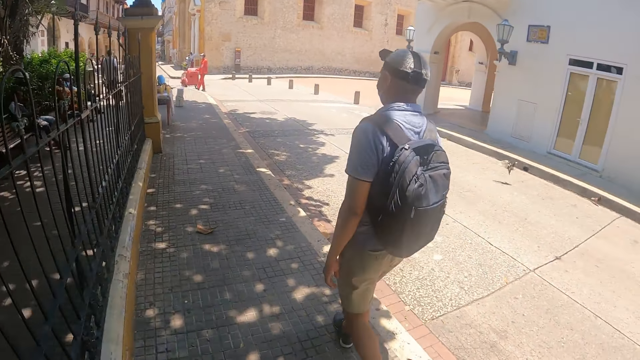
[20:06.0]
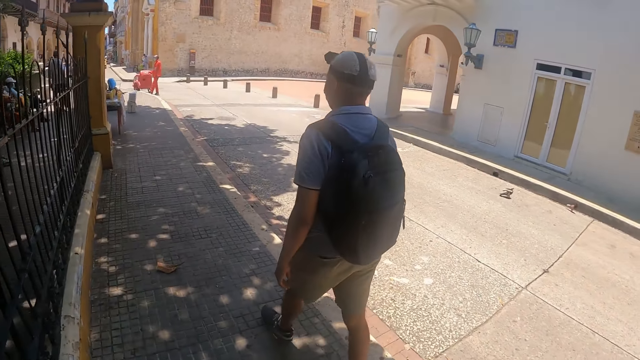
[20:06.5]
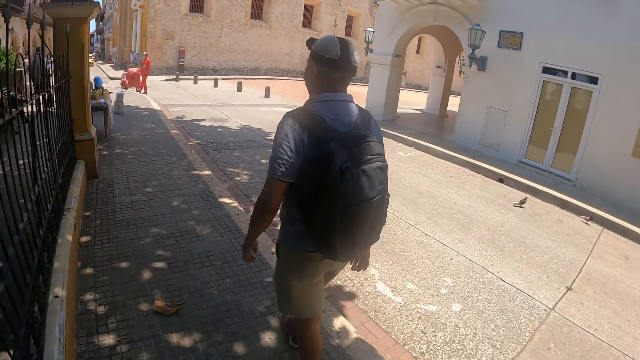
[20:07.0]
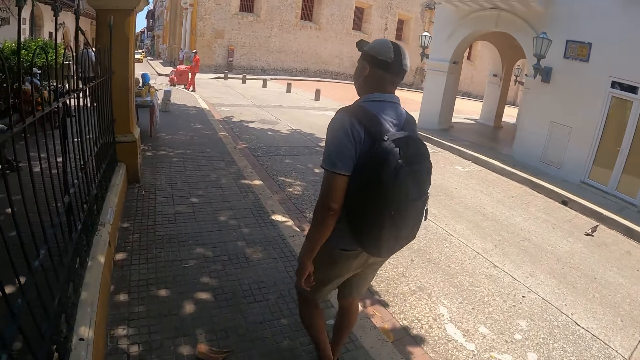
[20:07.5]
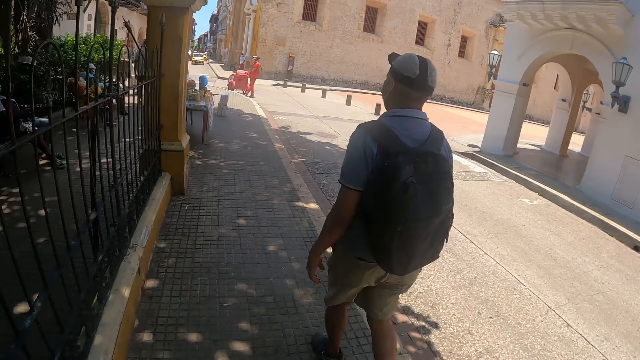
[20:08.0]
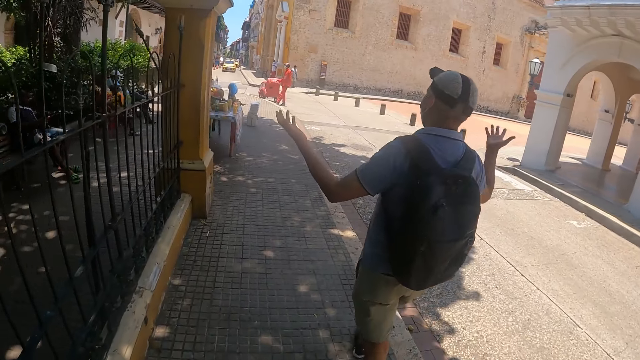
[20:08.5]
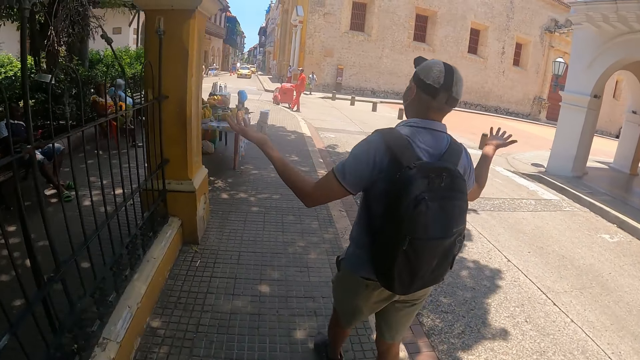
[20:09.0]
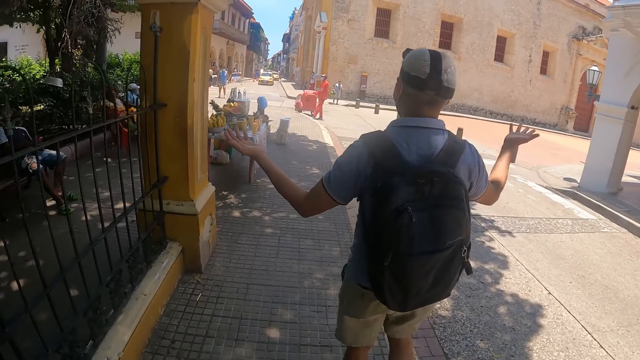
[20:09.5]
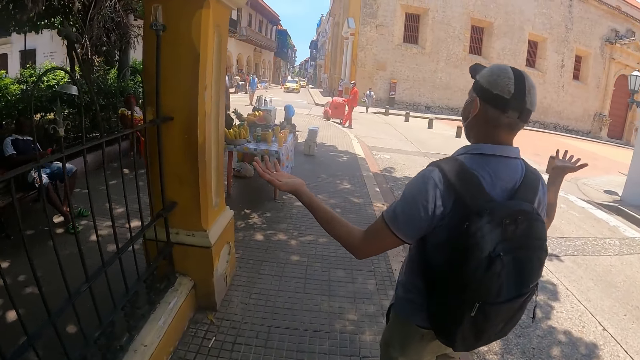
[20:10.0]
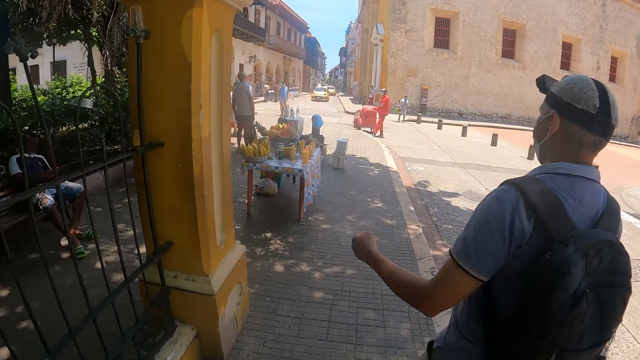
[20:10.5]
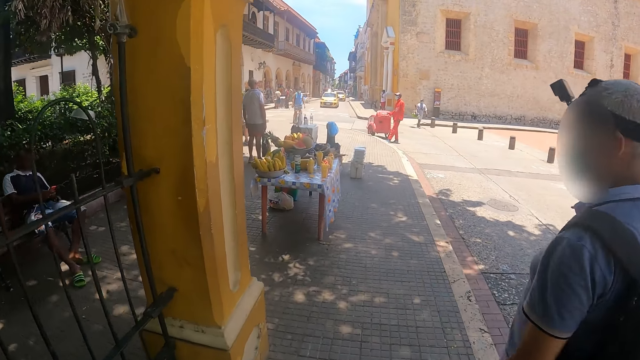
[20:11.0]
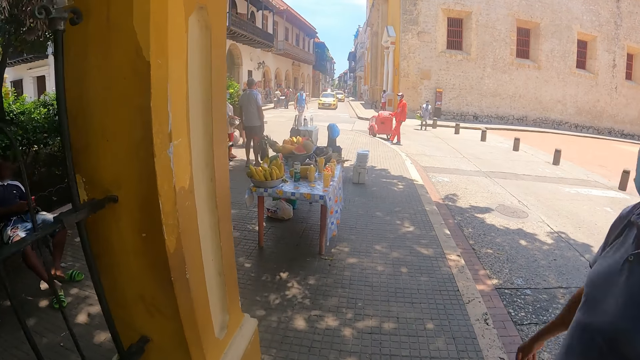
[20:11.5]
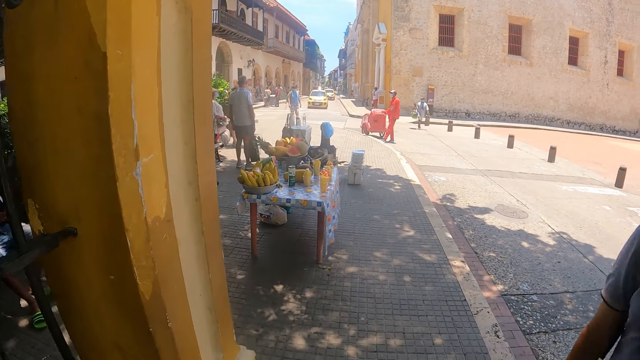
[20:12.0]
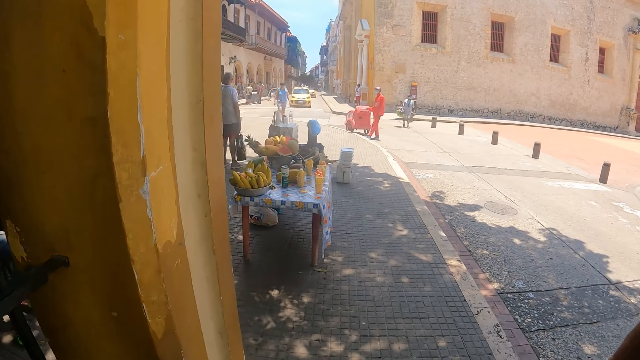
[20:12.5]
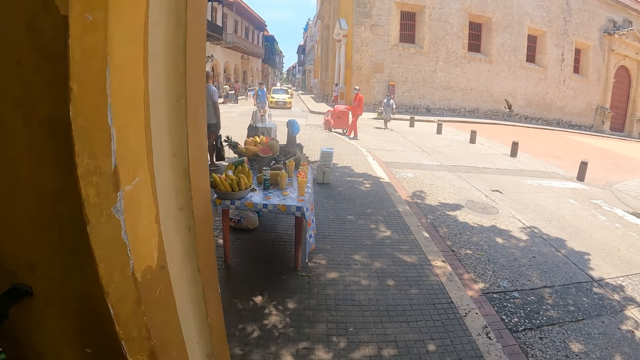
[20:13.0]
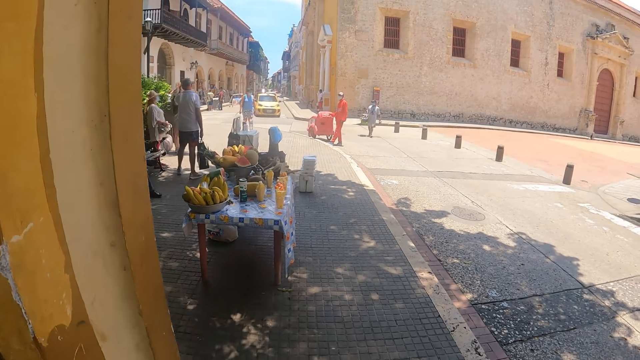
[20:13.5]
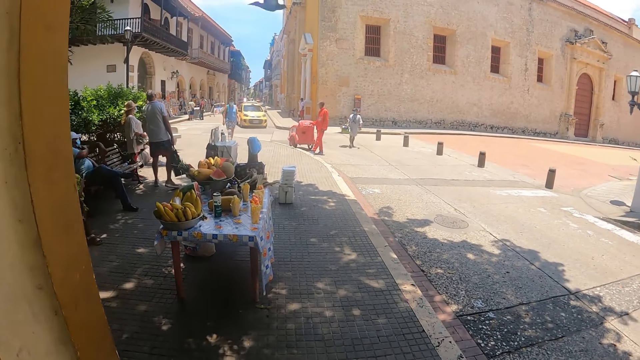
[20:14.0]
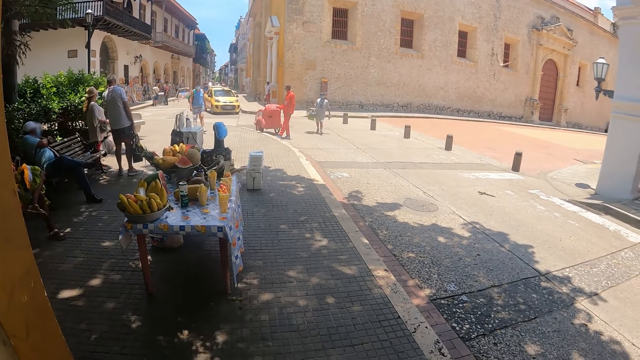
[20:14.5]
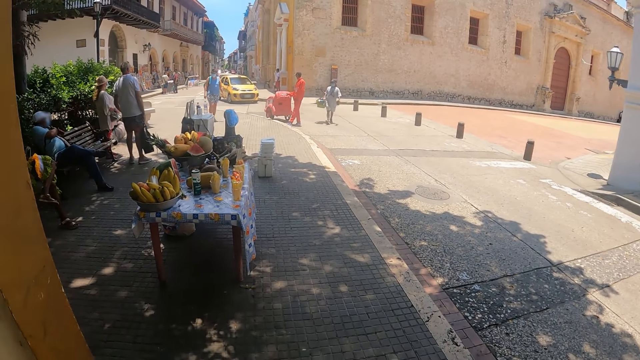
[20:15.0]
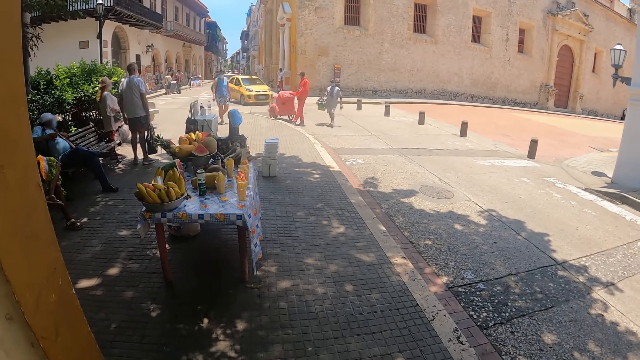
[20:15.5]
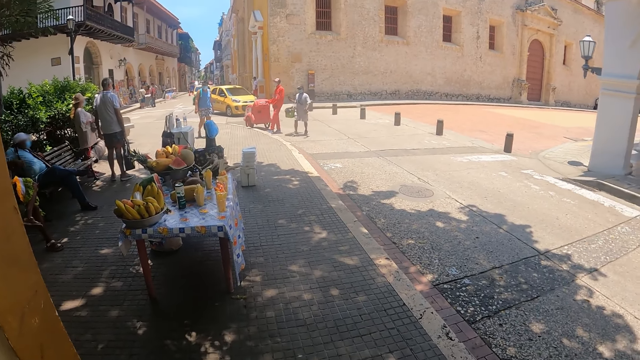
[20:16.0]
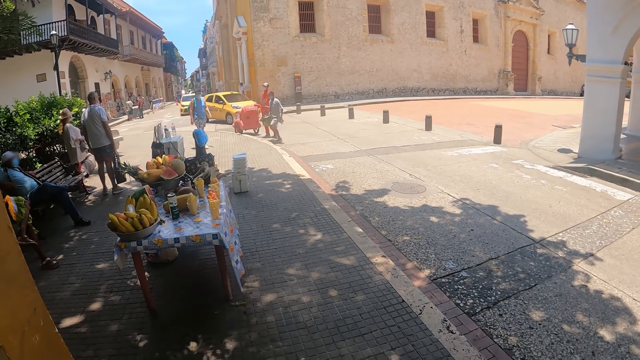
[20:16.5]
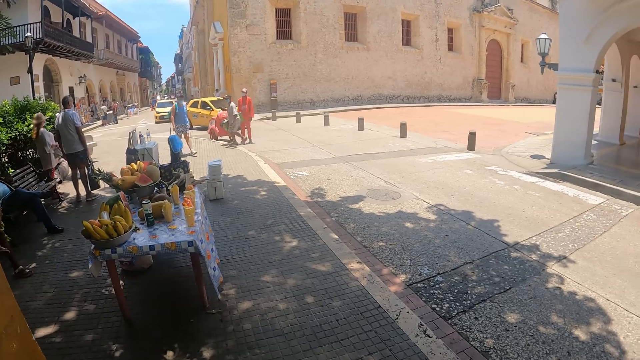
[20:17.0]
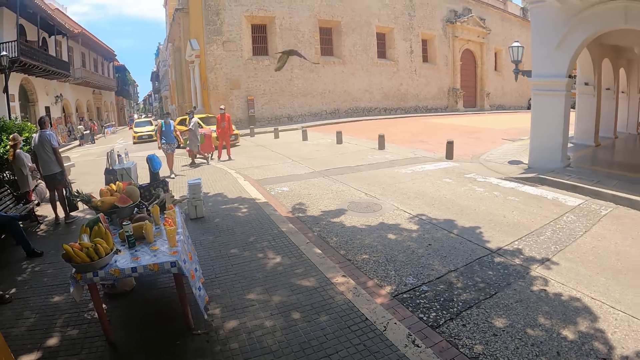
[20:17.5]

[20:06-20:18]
The camera wearer raises the hands. A man talks to the camera wearer. The camera wearer looks around.

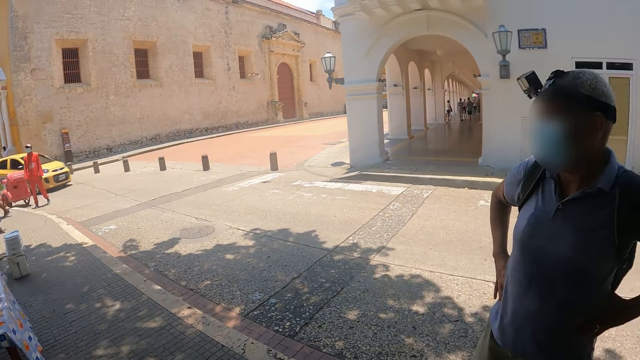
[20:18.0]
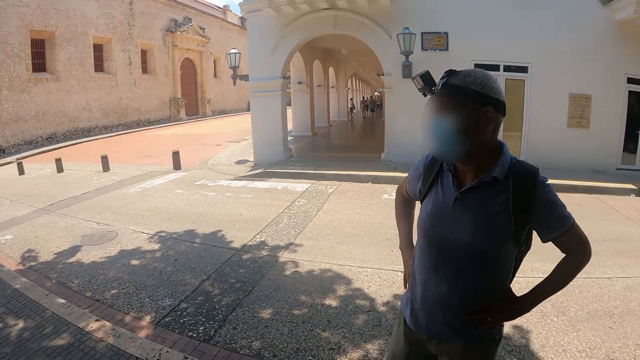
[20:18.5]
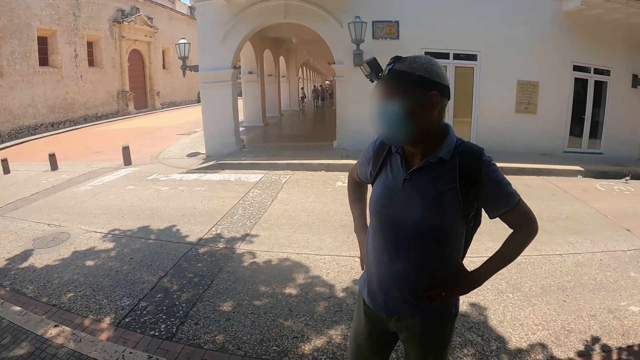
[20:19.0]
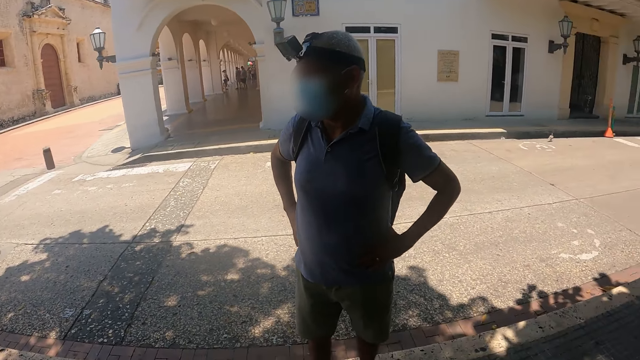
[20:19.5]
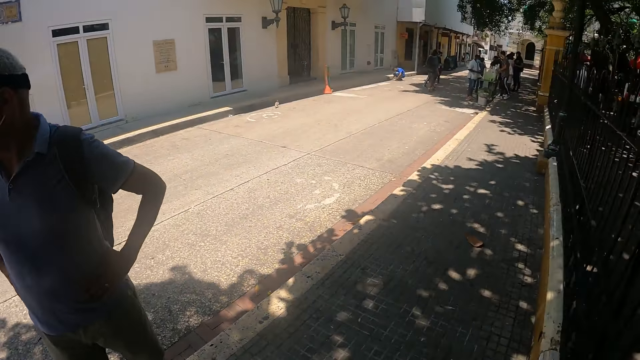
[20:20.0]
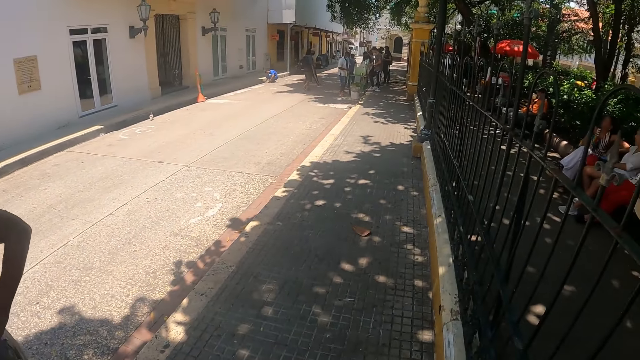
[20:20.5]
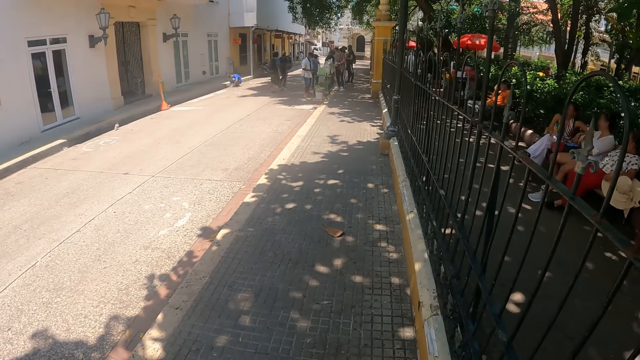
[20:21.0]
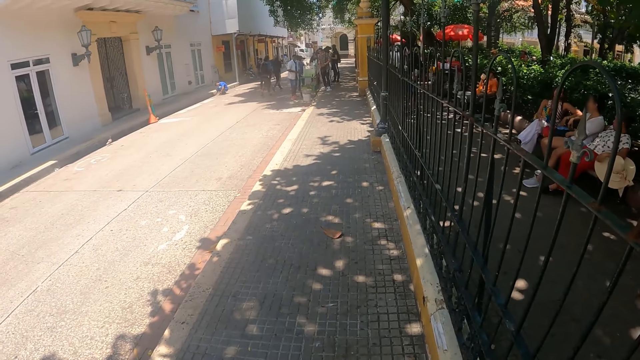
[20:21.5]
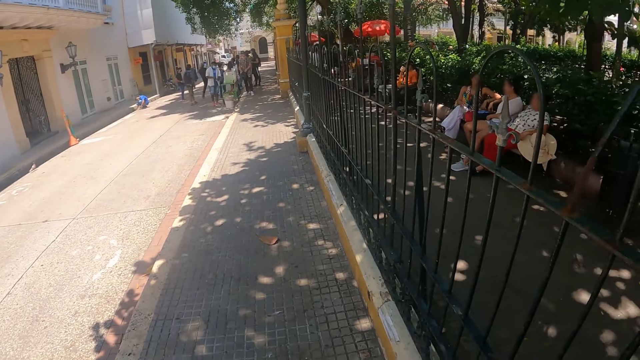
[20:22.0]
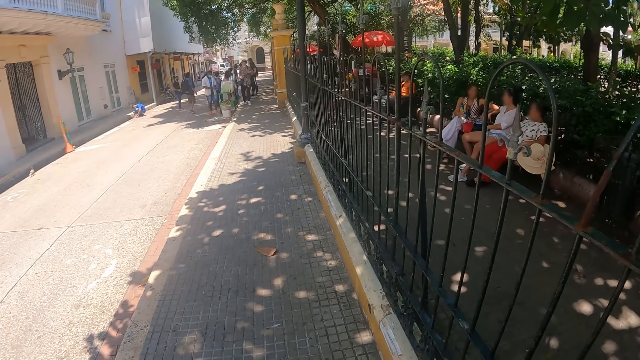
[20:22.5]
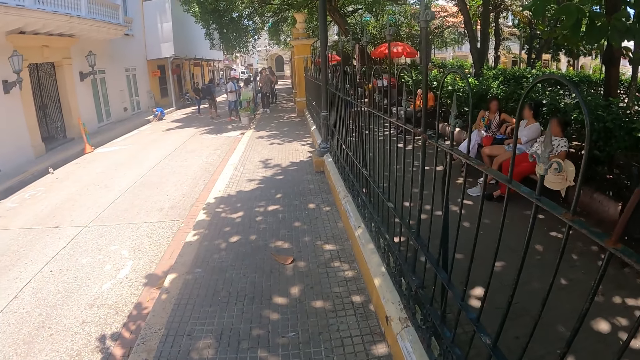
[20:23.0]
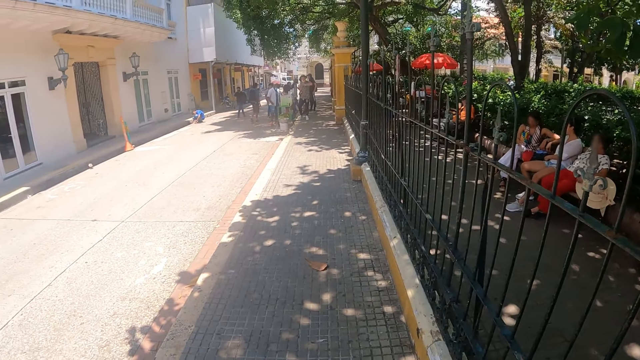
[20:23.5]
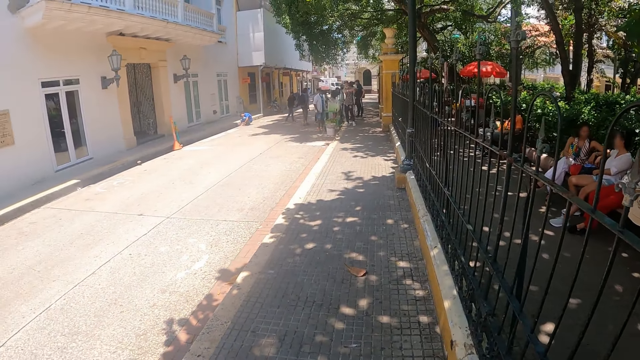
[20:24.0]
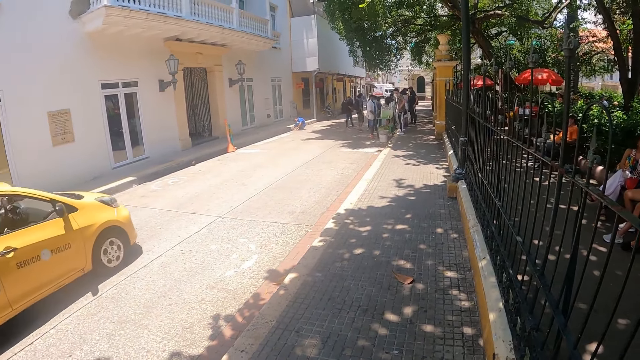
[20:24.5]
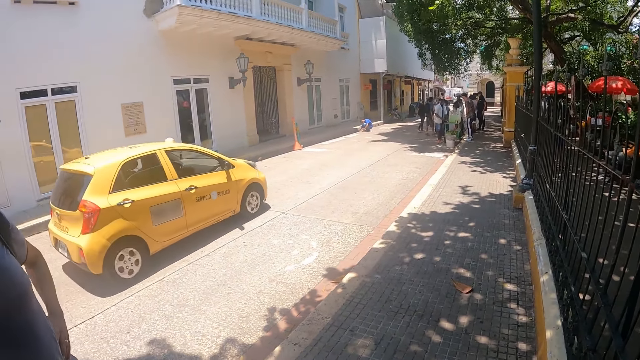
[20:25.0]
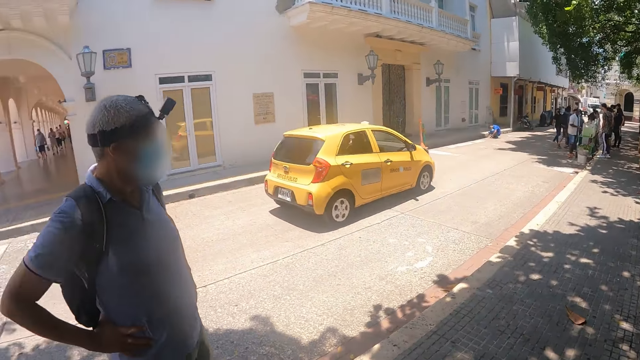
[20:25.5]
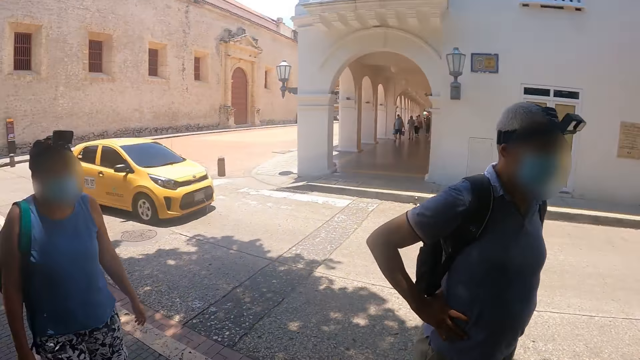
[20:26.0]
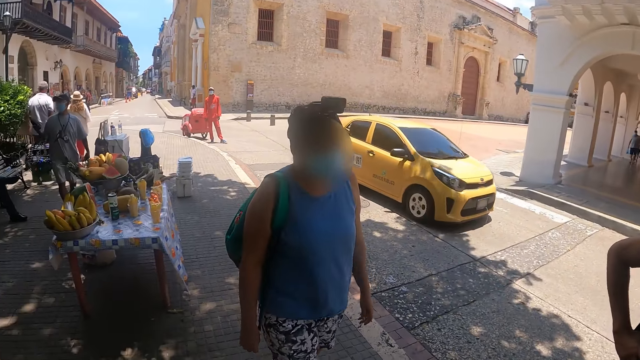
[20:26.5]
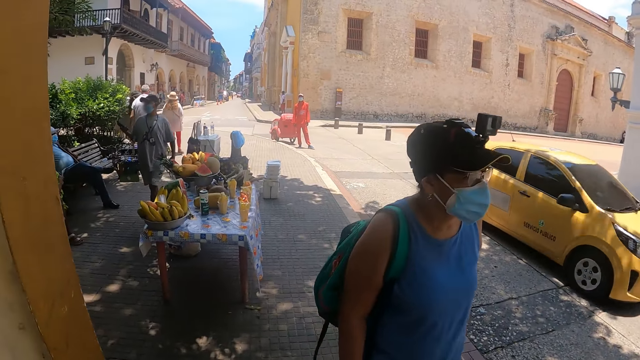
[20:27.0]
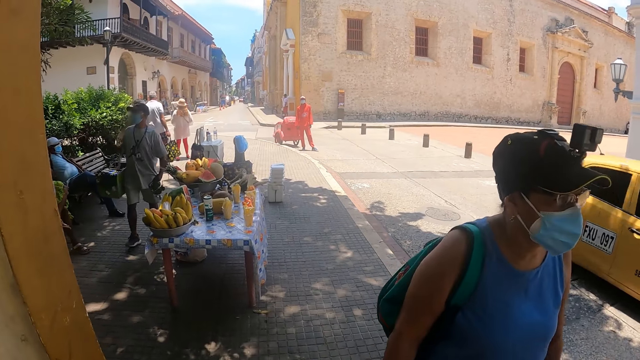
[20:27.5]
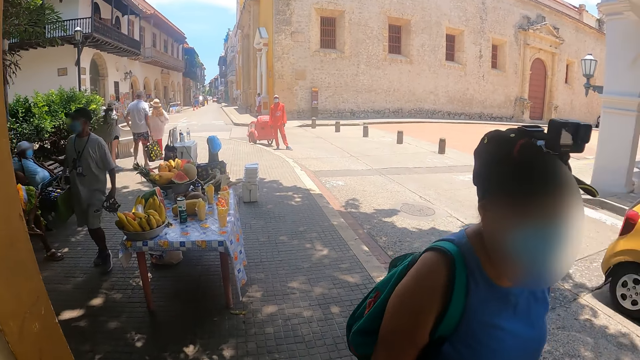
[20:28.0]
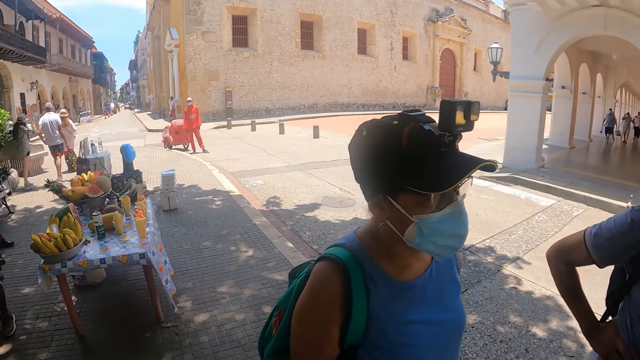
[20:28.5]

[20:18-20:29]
The camera wearer looks around.
